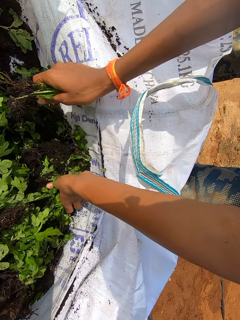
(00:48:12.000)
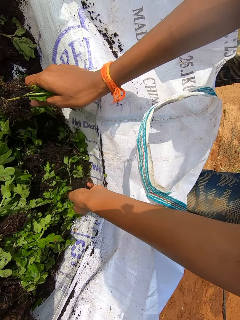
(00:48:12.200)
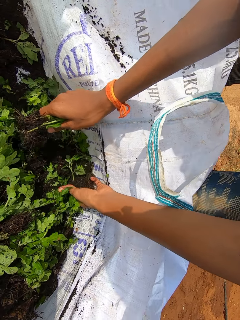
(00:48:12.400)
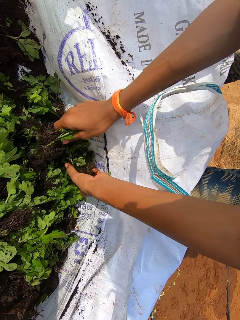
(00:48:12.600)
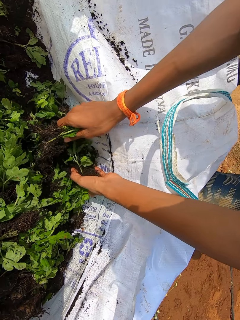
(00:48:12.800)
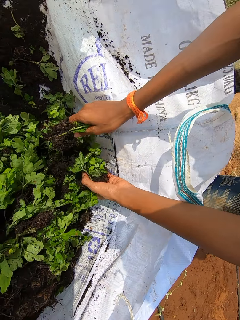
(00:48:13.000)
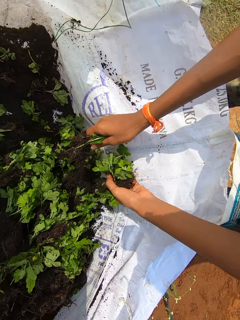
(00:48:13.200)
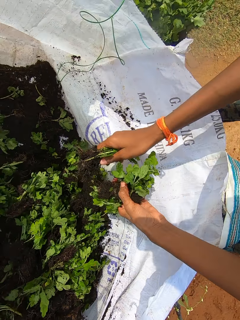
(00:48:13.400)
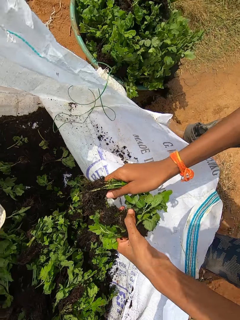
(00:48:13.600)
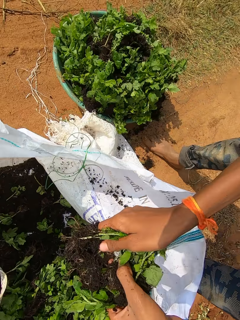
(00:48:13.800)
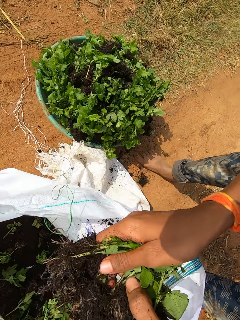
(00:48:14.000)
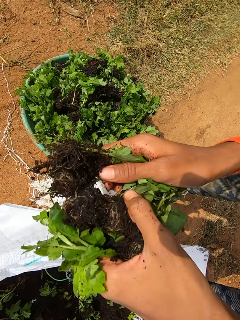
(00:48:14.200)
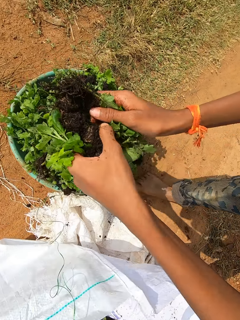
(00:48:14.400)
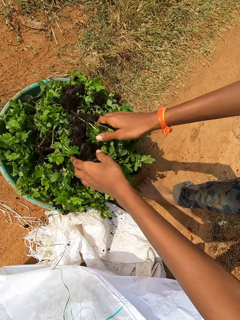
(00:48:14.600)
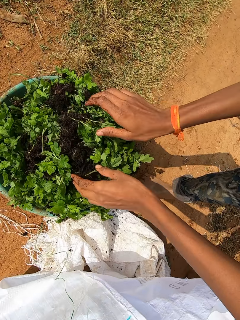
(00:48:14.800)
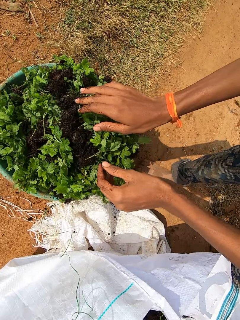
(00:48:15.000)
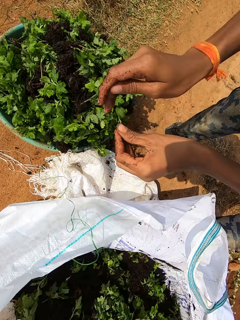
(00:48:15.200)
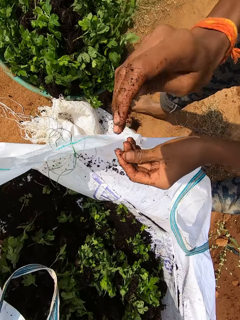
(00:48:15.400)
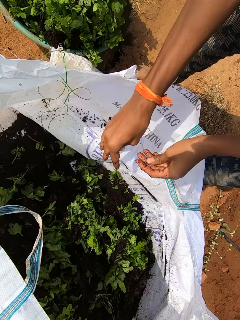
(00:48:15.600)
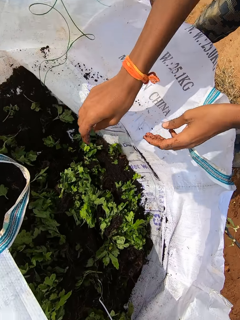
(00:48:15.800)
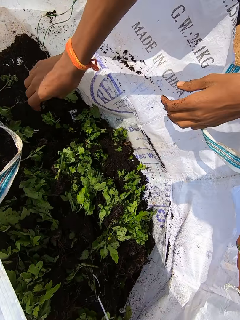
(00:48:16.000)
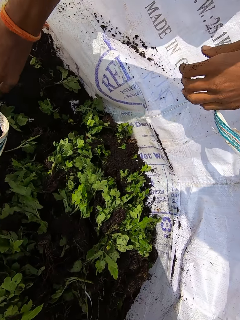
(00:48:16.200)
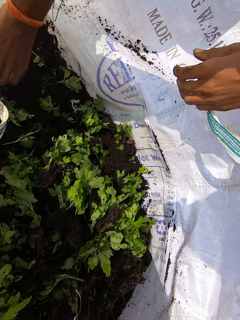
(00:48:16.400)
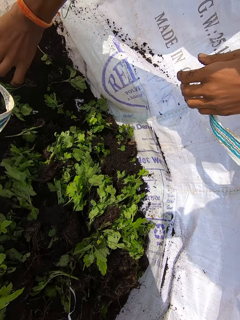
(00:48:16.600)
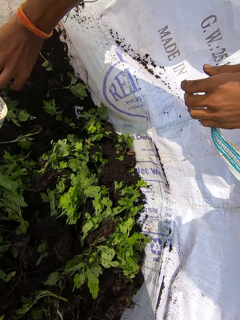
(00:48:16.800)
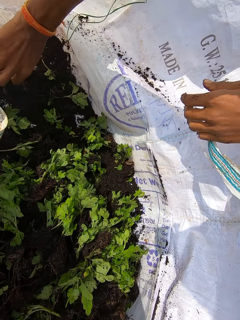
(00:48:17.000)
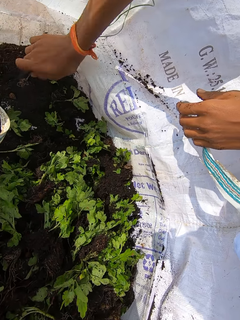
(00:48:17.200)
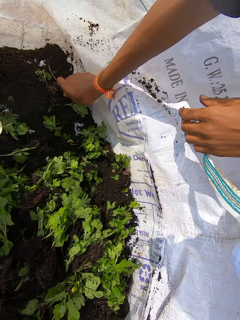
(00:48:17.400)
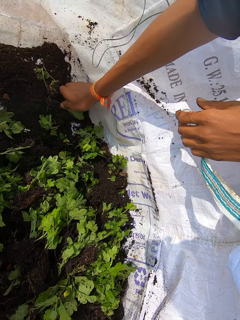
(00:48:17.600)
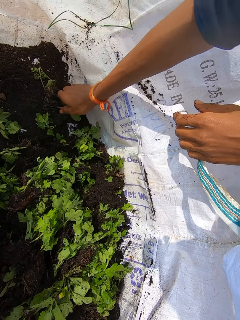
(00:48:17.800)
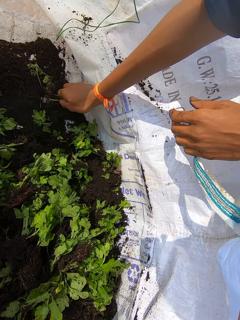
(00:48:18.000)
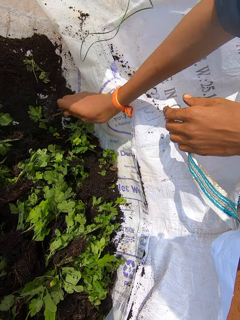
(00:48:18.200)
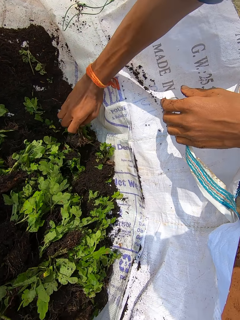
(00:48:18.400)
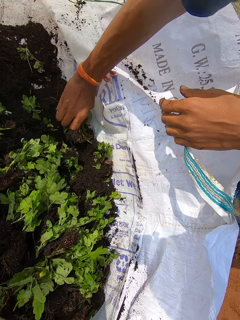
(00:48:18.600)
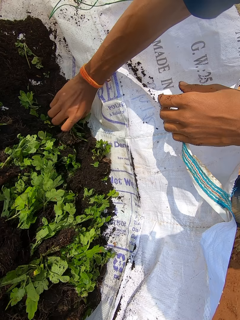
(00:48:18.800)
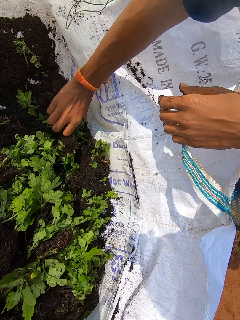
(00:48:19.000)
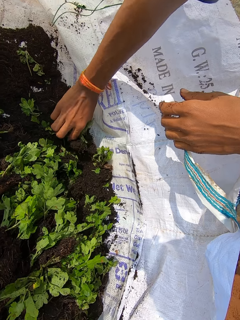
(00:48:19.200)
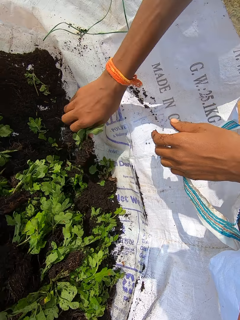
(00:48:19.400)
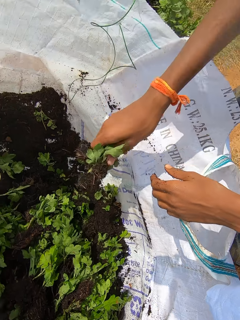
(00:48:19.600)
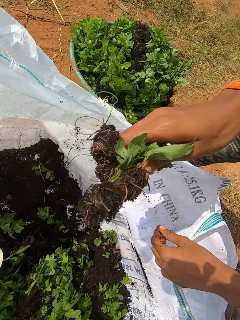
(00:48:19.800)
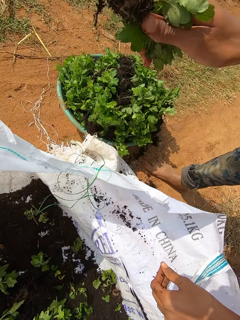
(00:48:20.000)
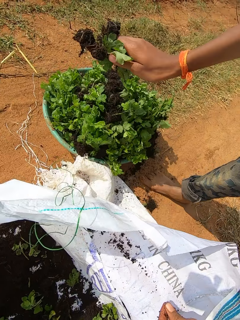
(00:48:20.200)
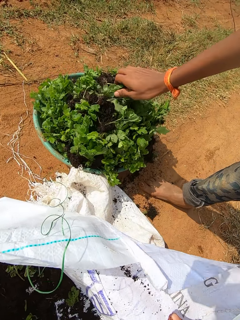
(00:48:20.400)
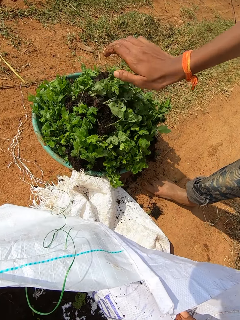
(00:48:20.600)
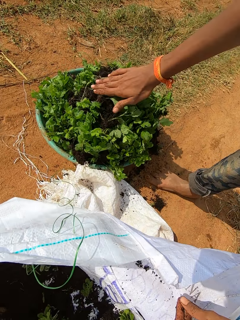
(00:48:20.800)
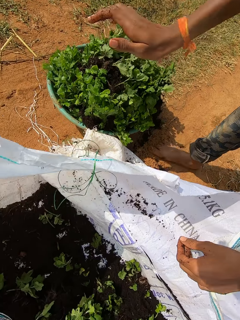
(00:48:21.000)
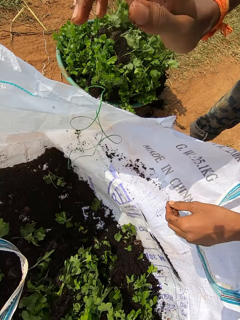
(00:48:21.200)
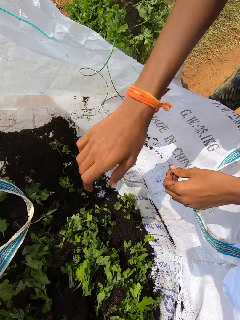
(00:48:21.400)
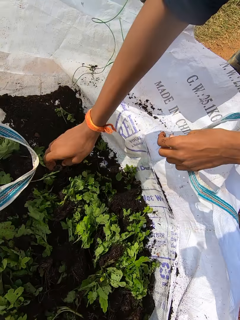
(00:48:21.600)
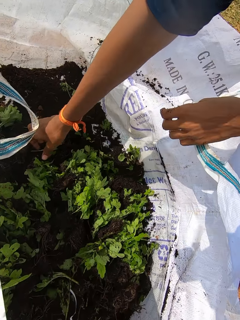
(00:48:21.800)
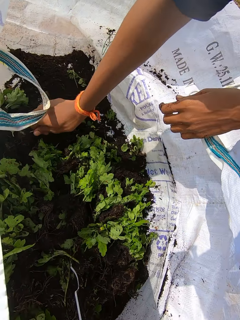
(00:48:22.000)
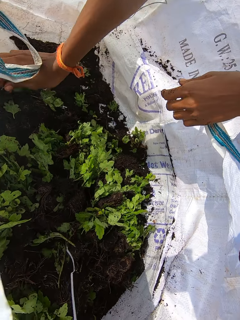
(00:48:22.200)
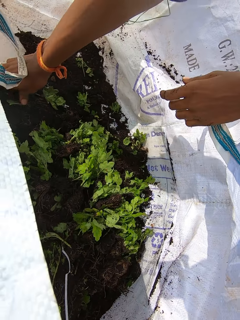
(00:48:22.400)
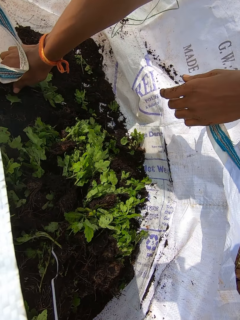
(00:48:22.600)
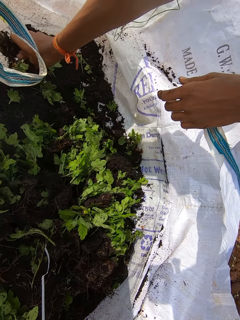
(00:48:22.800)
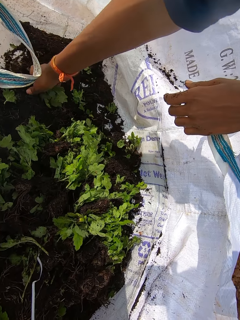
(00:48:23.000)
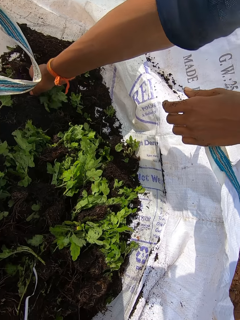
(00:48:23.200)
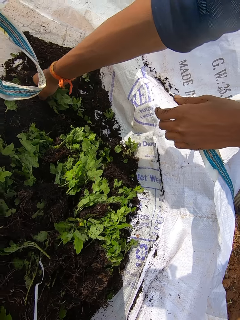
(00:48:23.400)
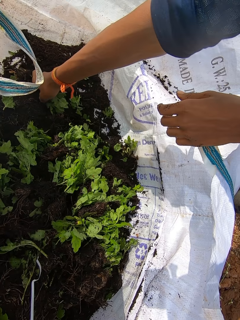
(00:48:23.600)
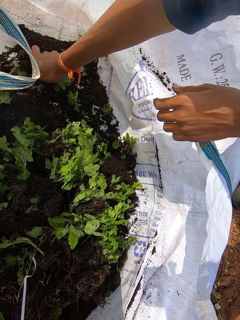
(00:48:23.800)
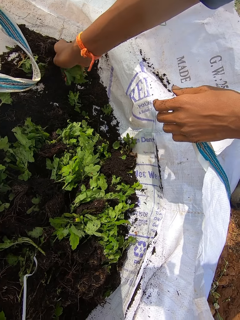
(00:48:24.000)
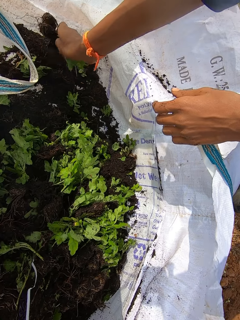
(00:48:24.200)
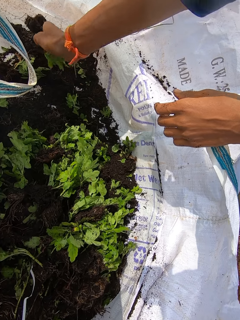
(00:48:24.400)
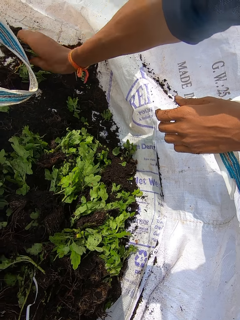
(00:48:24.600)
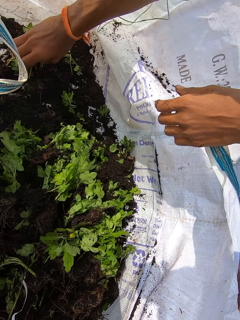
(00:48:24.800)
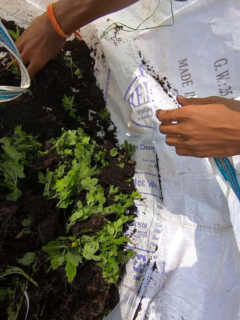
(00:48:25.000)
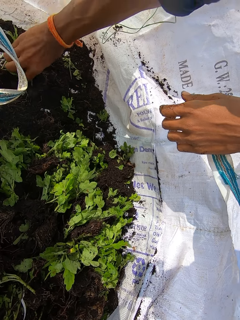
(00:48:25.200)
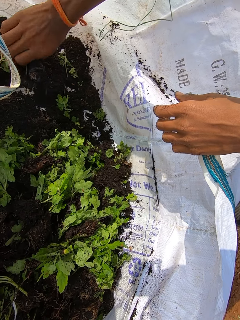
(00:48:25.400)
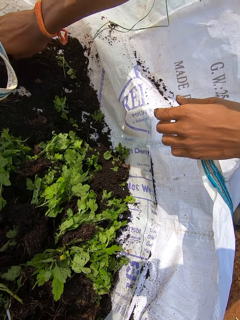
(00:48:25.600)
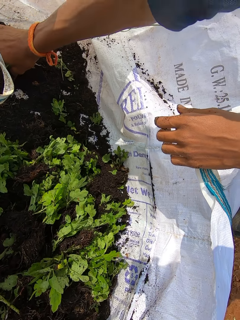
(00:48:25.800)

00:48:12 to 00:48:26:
The camera wearer drops the lettuce seedlings or kales in the bowl on the ground with his hands. He inserts his right hand into the bag on the ground. He sorts the lettuce seedlings from the bag on the ground with his right hand. He picks the kales from the bag. He drops the lettuce seedlings in the bowl on the ground with his left hand. He inserts his right hand into the bag on the ground. He sorts the lettuce seedlings from the bag on the ground with his right hand. He picks the kales from the bag.

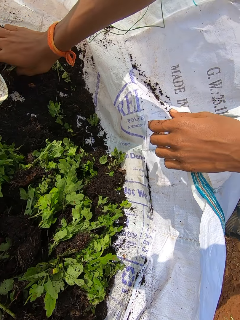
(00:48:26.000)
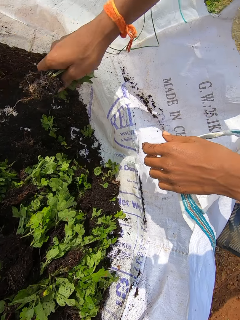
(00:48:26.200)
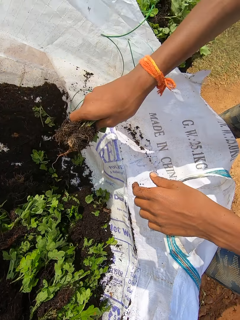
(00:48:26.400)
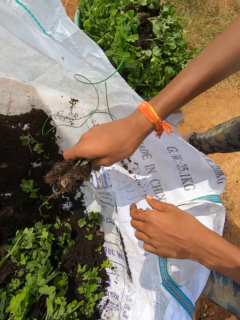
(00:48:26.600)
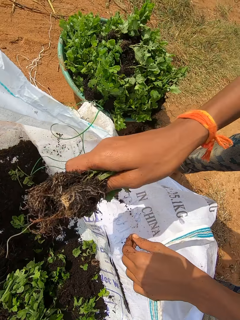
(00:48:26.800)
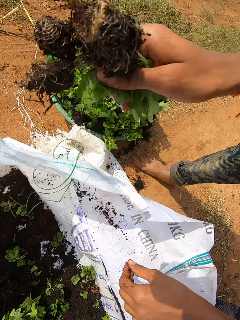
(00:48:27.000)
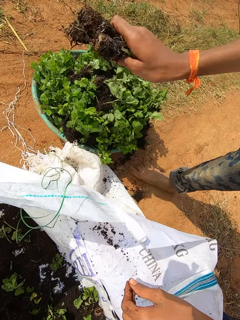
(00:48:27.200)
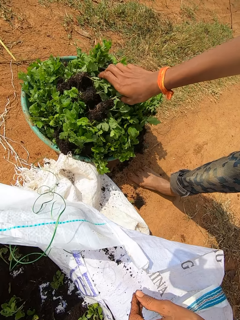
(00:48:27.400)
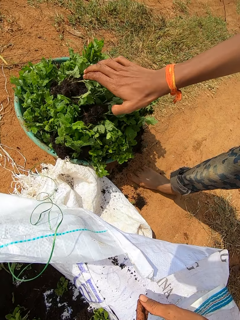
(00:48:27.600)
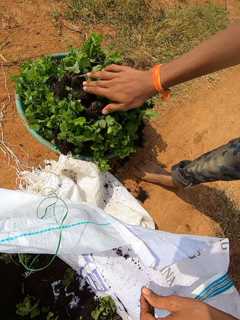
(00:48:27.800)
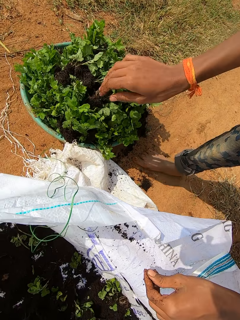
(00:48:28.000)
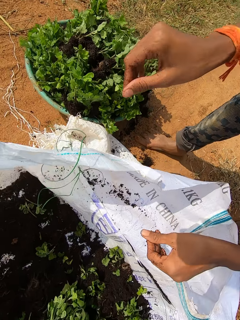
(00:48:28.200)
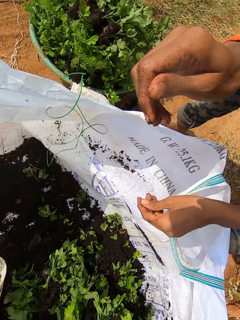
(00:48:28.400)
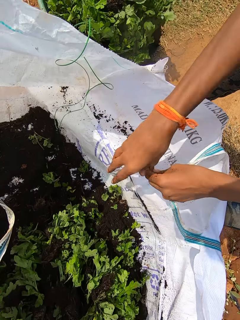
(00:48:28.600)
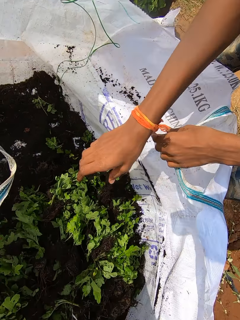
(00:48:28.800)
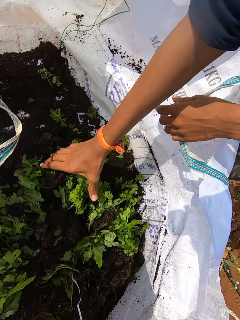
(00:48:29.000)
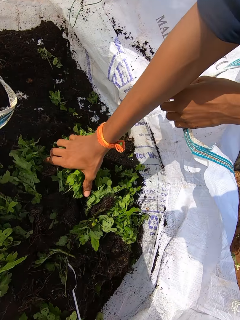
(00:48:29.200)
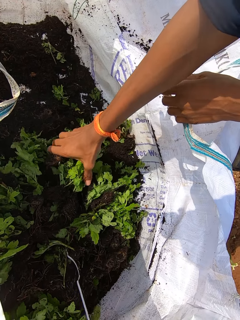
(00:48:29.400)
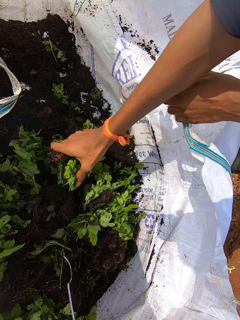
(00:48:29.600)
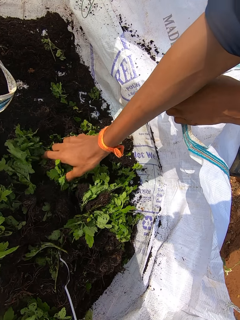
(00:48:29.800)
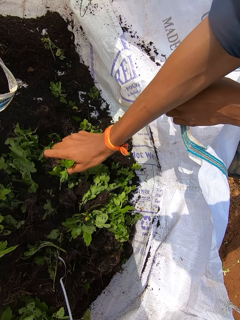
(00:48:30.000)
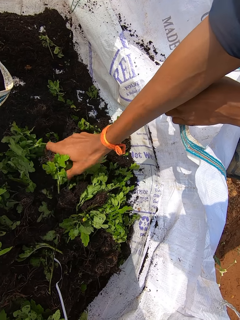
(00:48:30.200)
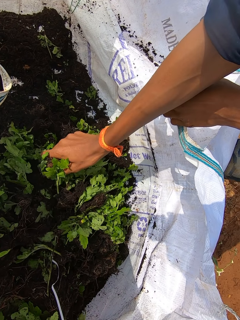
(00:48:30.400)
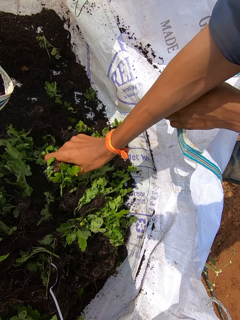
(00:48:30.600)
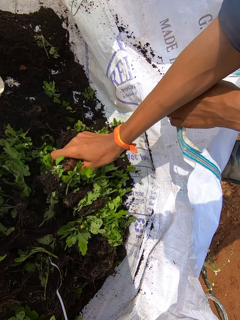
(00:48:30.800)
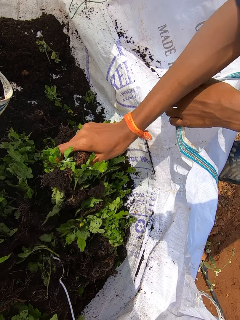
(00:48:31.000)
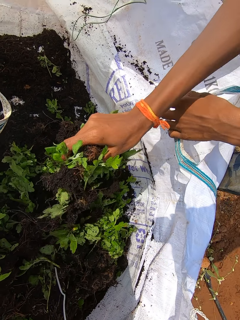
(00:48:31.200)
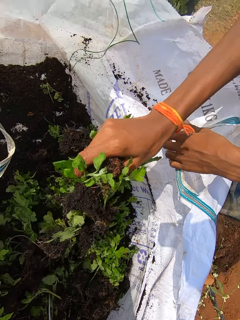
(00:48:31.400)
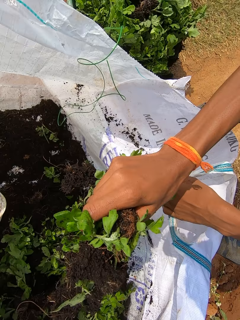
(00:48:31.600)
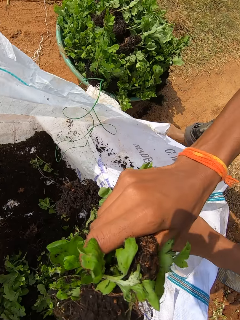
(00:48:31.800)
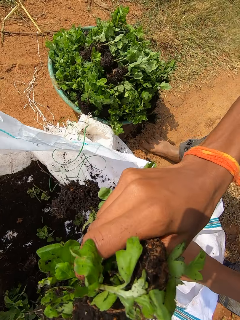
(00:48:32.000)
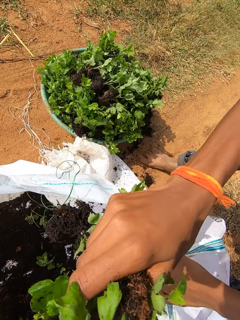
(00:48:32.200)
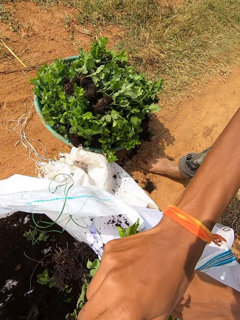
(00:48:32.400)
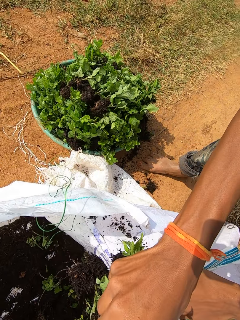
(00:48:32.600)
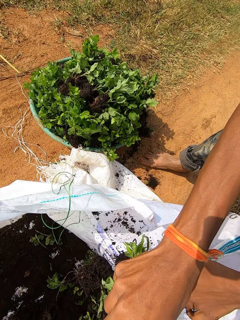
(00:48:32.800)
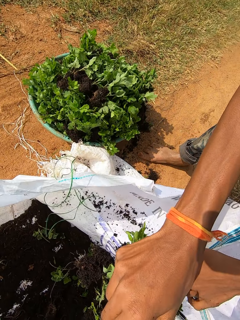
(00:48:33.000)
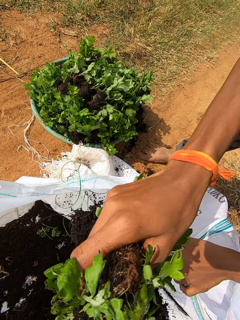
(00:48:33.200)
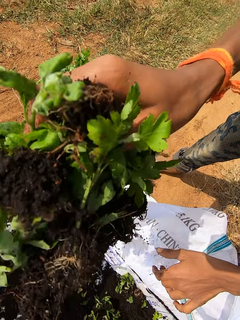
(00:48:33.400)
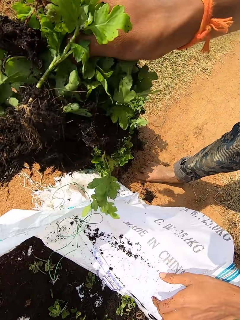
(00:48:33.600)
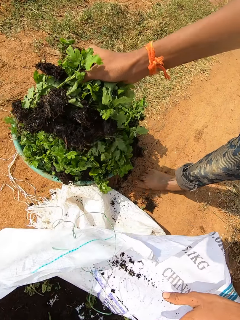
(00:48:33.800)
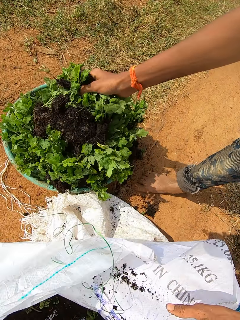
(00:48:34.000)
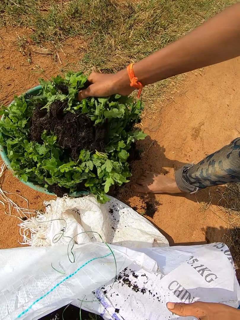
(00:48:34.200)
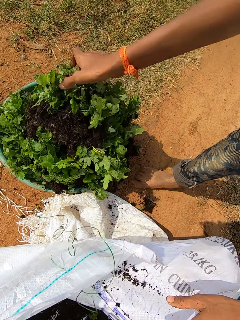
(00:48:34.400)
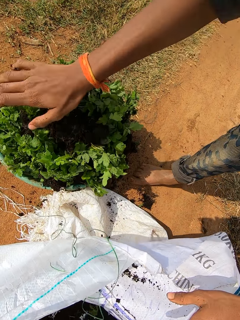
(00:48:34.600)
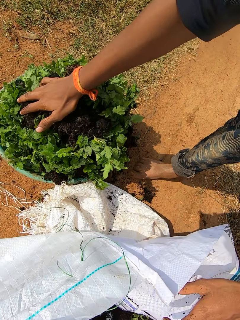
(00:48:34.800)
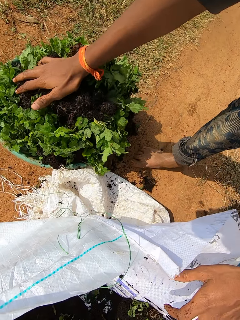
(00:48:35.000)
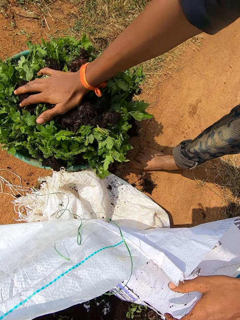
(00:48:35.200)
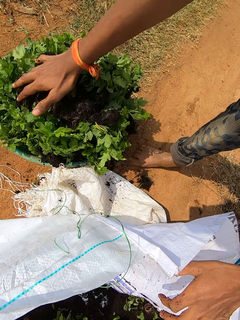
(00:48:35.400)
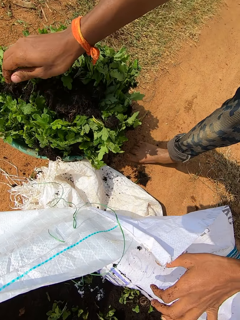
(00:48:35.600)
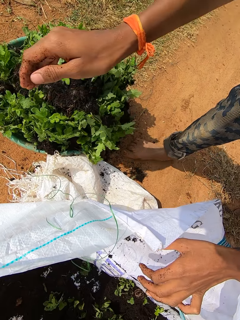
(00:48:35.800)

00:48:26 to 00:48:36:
The camera wearer drops the lettuce seedlings or kales in the bowl on the ground with his right hand. He inserts his right hand into the bag on the ground. He talks. He packs the lettuce seedlings from the bag on the ground with his right hand. He picks the kales from the bag. He drops the lettuce seedlings in the bowl on the ground with his right hand. He presses the lettuce seedlings in the bowl with his right hand.
